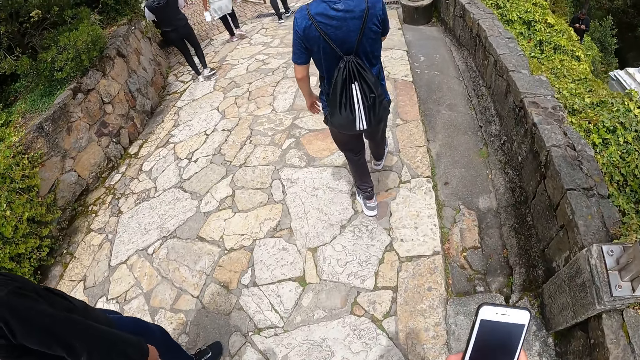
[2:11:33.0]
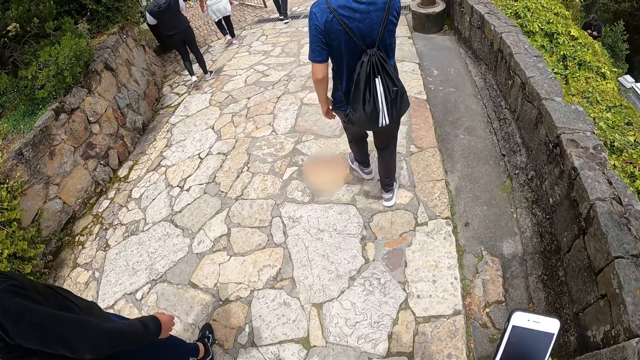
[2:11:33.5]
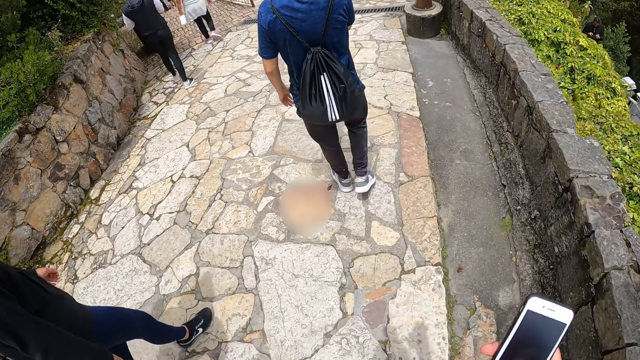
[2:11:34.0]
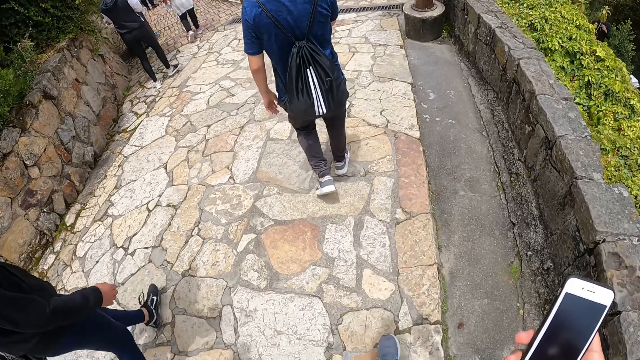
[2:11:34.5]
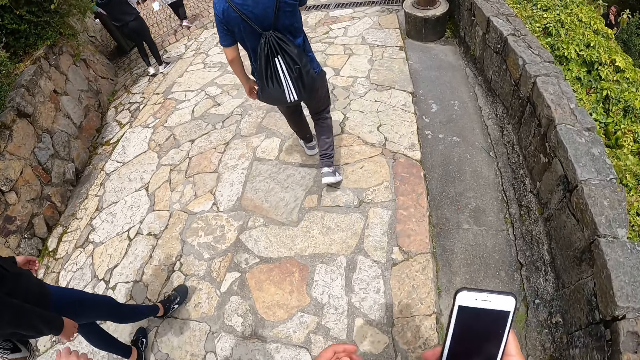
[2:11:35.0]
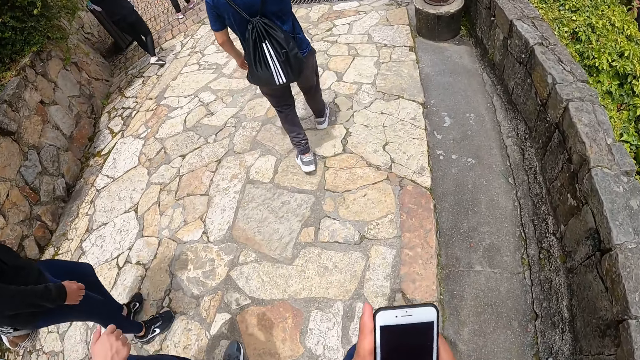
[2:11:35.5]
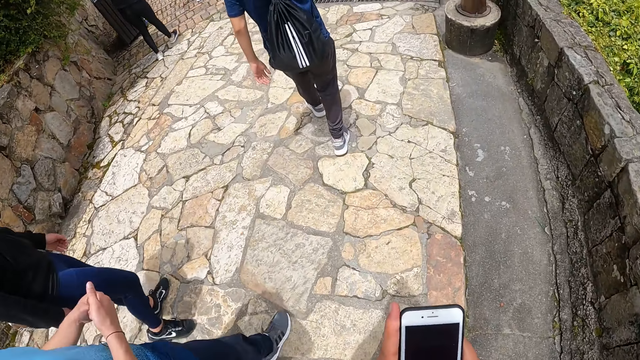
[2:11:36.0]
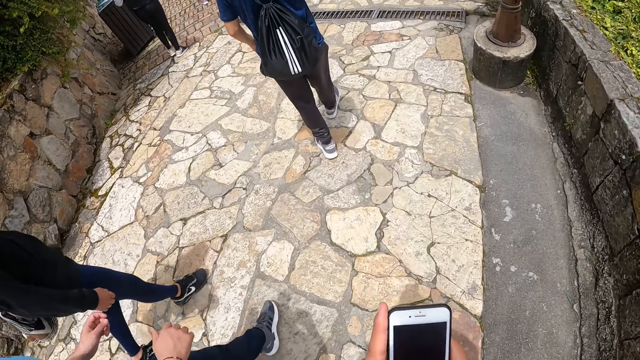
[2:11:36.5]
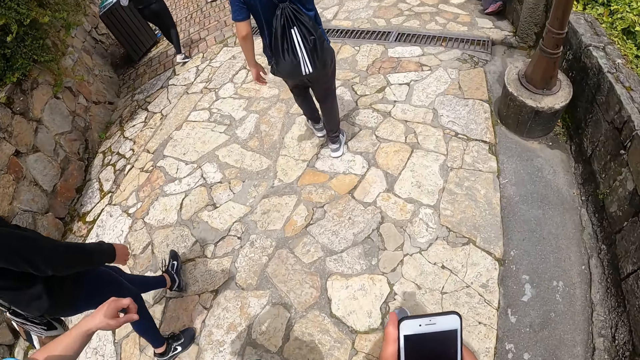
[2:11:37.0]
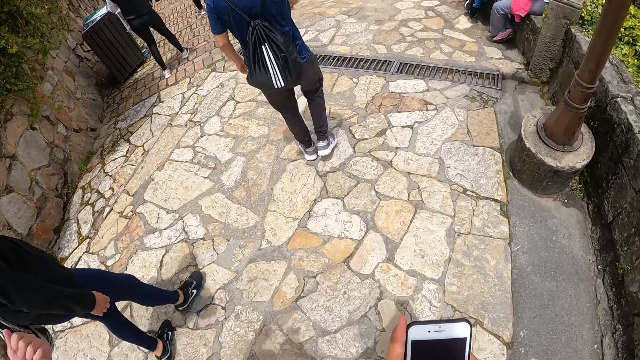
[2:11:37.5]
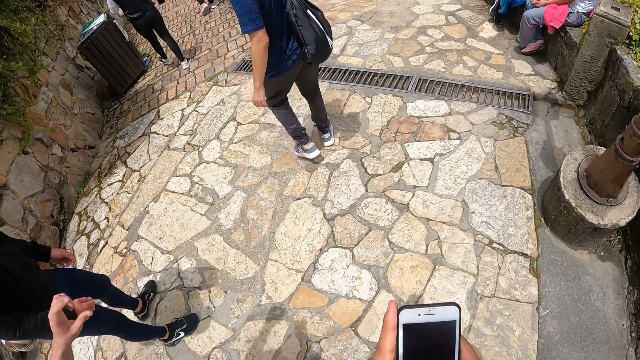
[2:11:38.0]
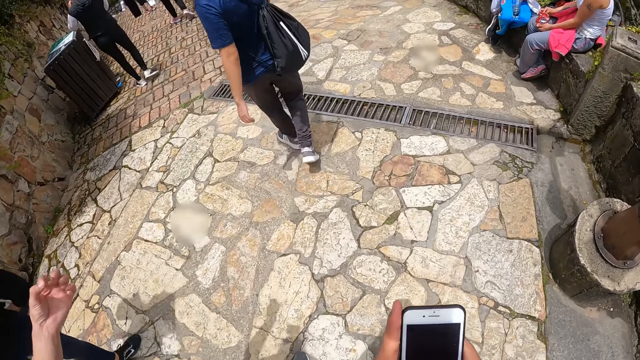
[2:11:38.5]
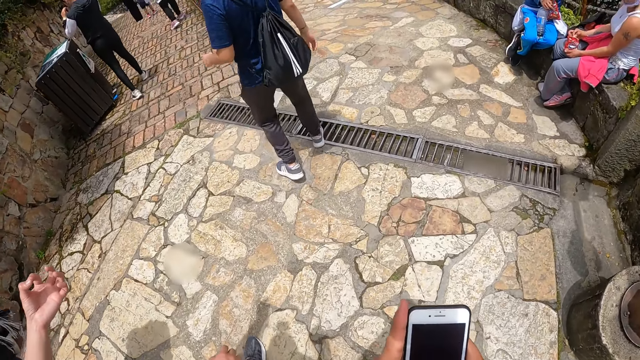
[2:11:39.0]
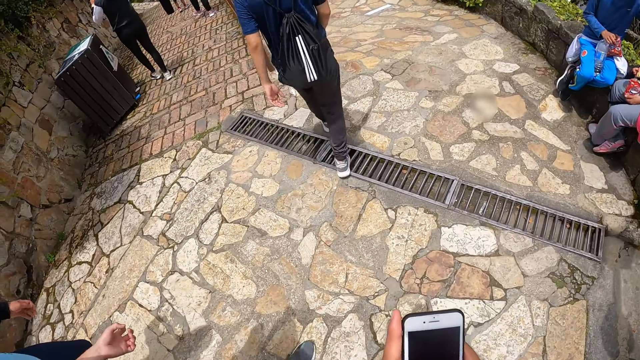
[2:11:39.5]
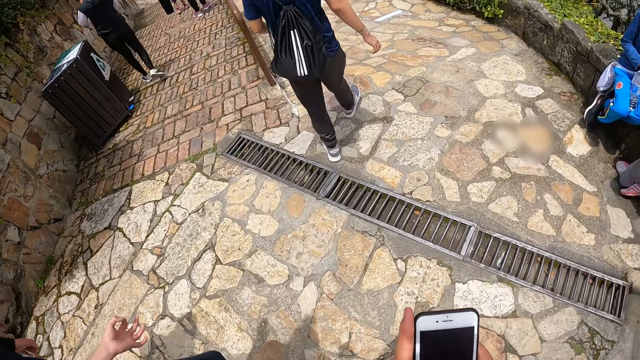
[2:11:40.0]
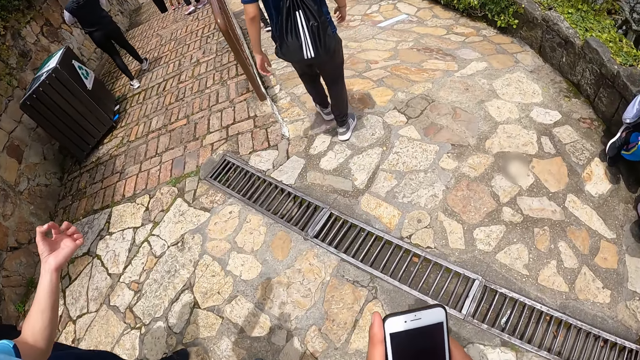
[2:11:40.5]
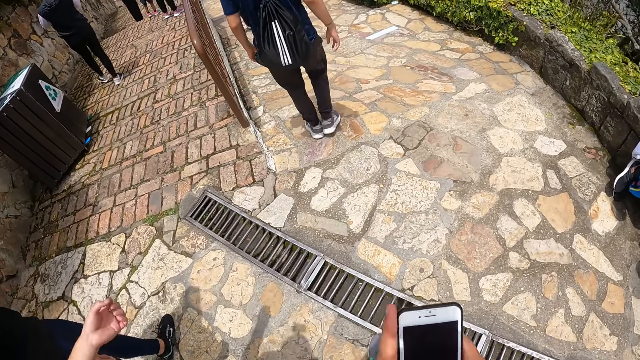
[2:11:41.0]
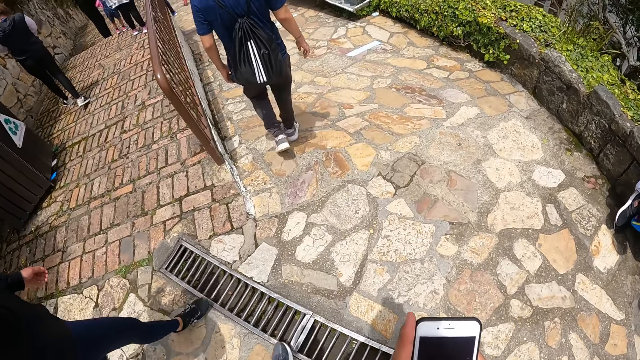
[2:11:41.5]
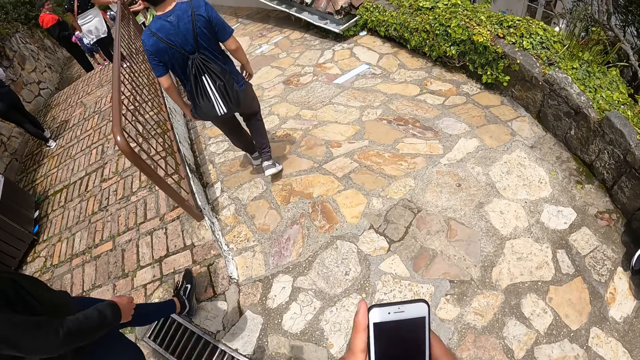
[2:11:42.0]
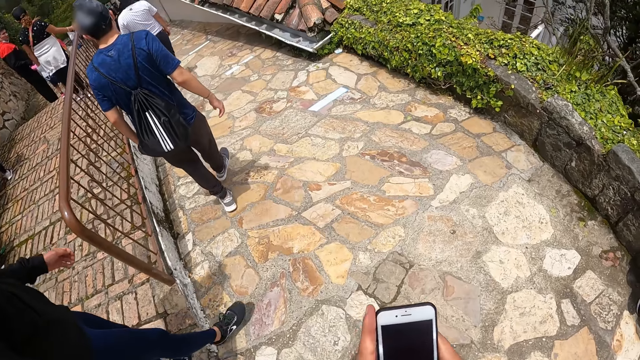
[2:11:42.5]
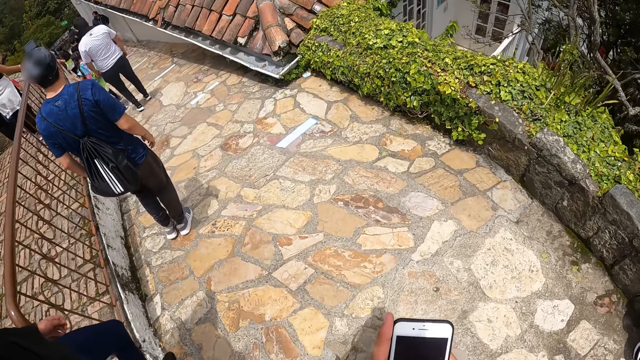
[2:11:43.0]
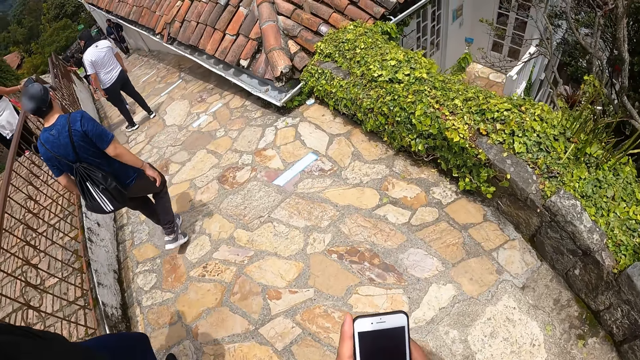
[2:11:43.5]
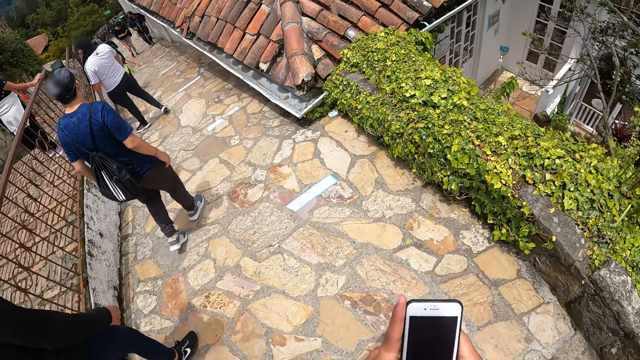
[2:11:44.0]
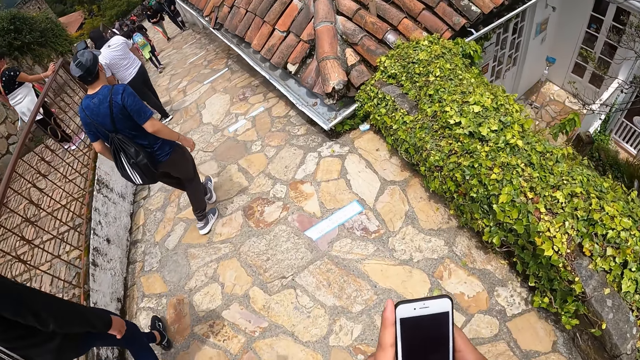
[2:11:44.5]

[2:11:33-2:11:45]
The camera wearer presses the phone with his hands.

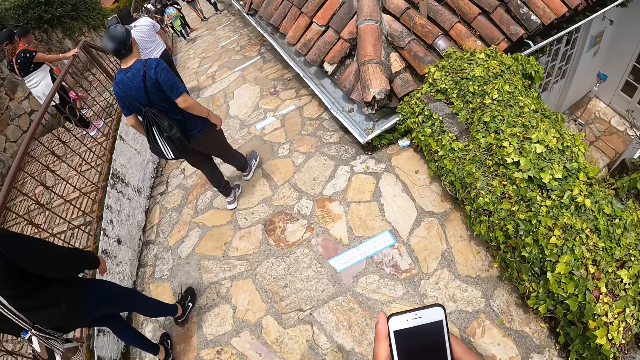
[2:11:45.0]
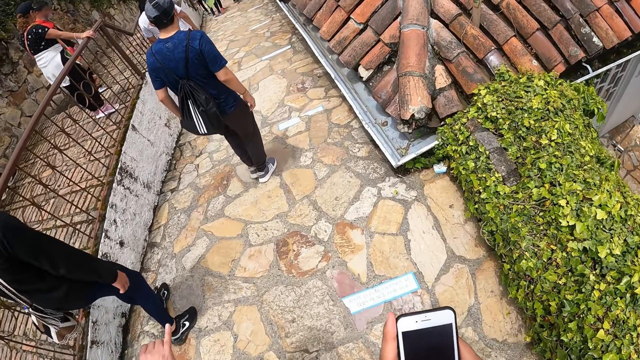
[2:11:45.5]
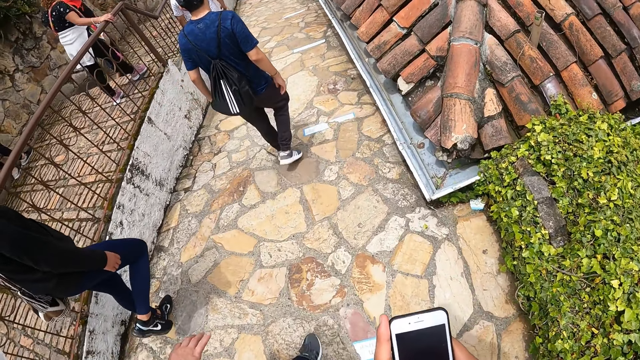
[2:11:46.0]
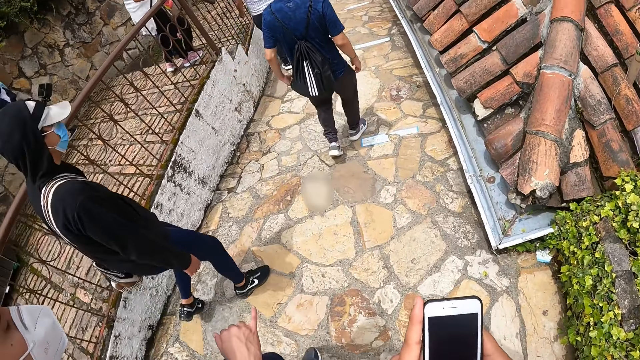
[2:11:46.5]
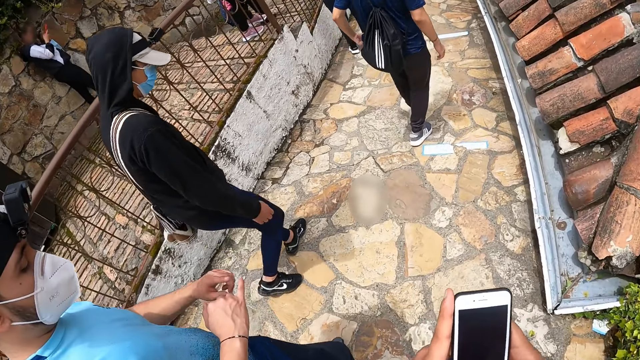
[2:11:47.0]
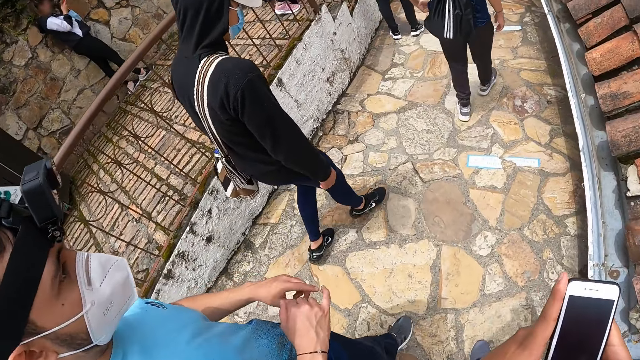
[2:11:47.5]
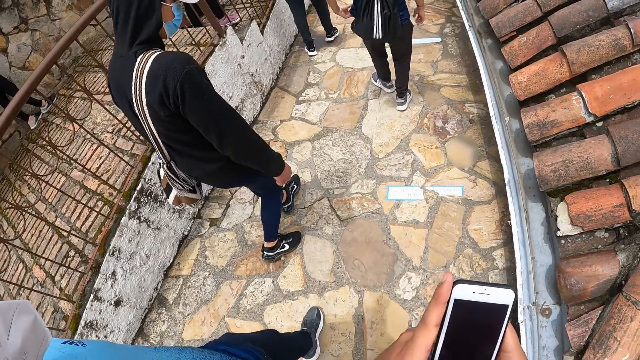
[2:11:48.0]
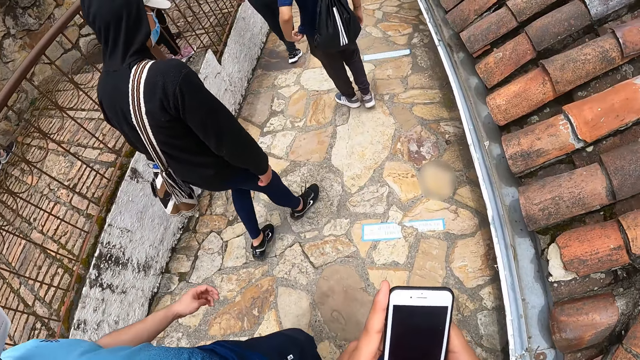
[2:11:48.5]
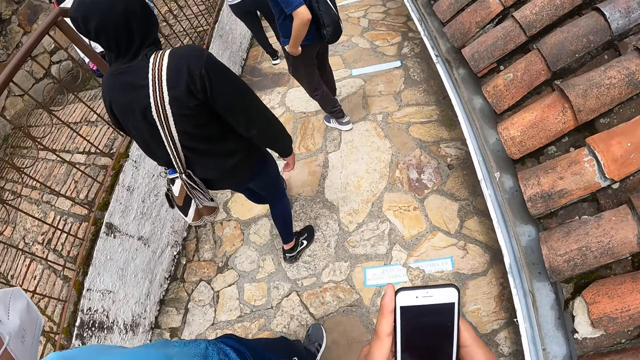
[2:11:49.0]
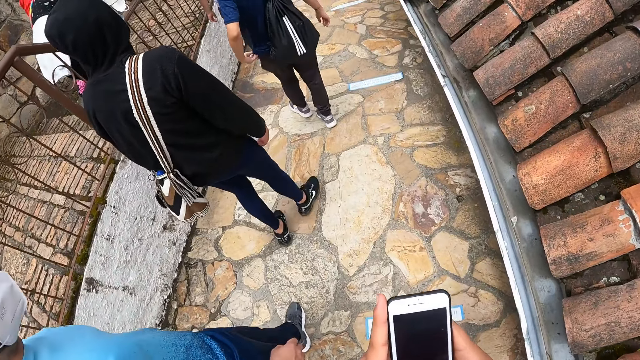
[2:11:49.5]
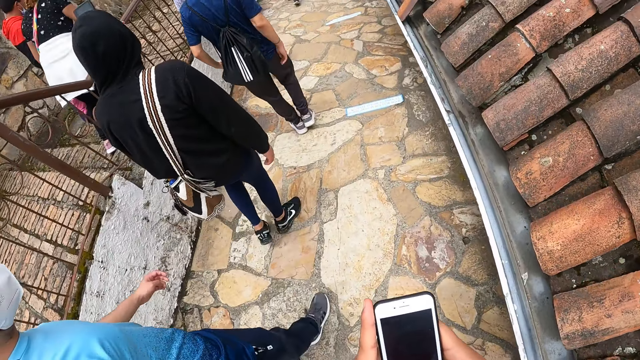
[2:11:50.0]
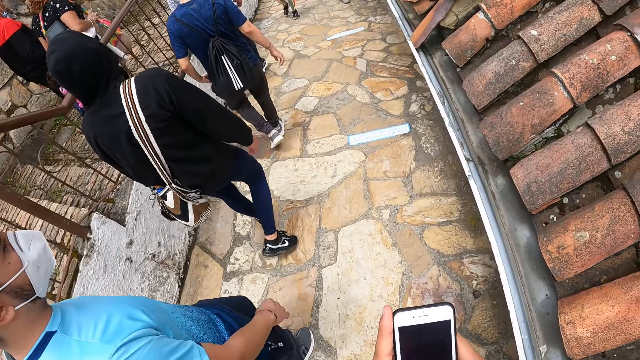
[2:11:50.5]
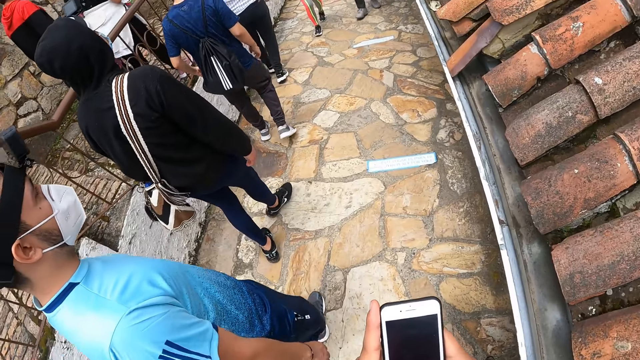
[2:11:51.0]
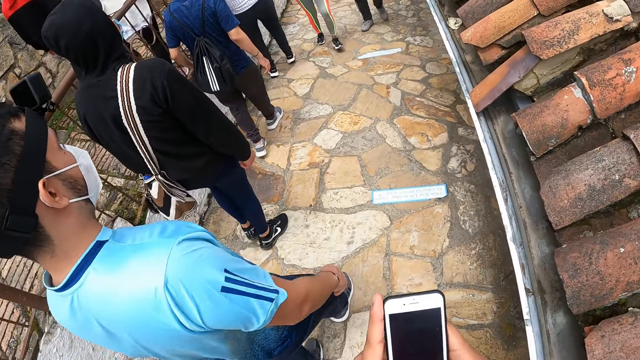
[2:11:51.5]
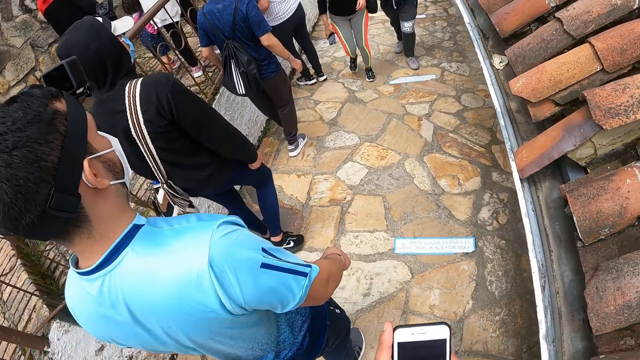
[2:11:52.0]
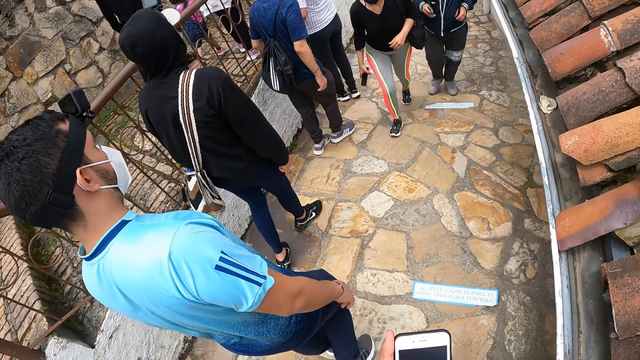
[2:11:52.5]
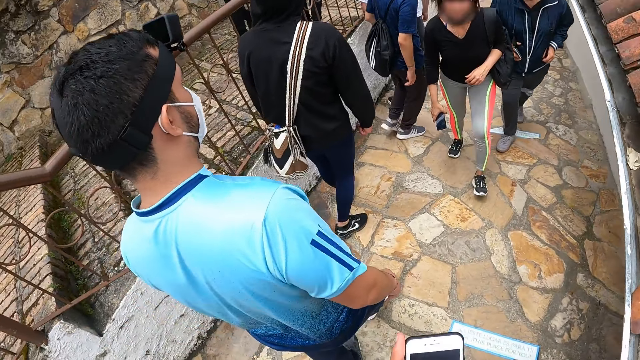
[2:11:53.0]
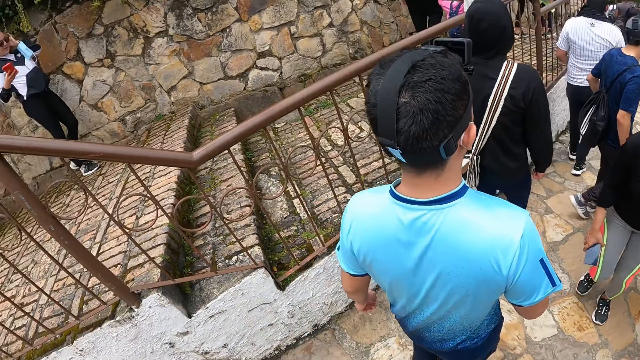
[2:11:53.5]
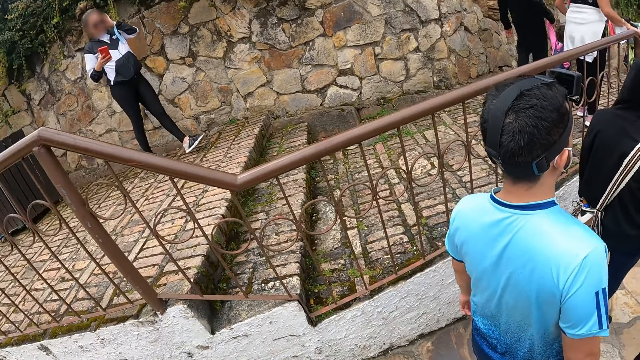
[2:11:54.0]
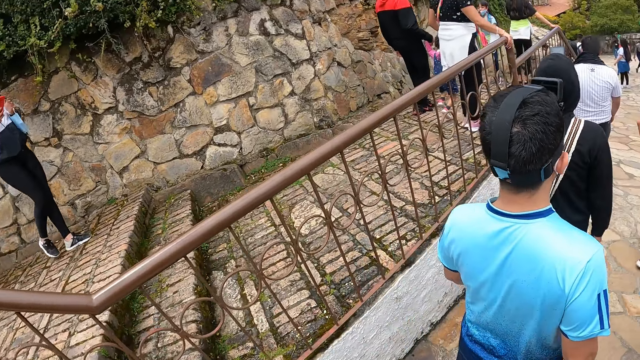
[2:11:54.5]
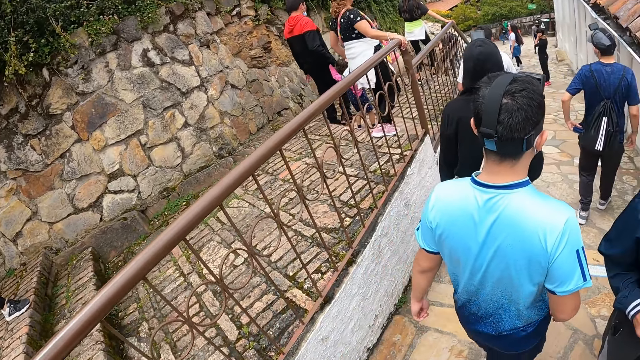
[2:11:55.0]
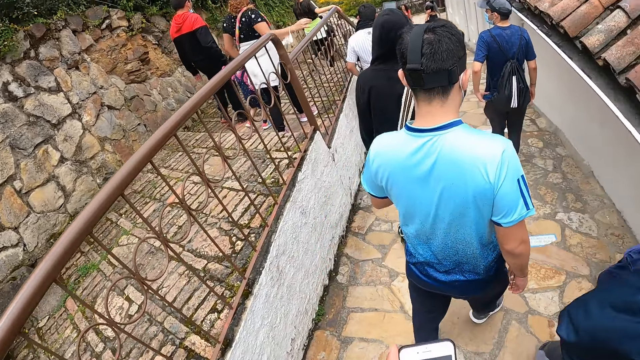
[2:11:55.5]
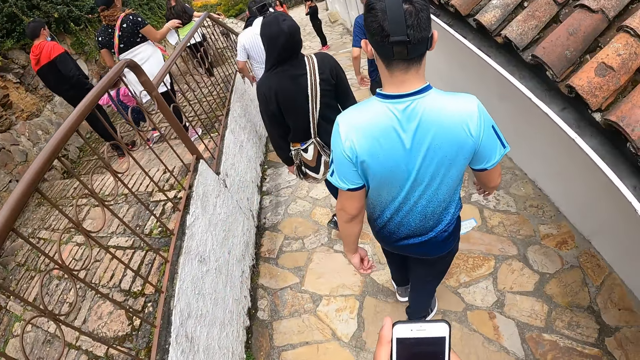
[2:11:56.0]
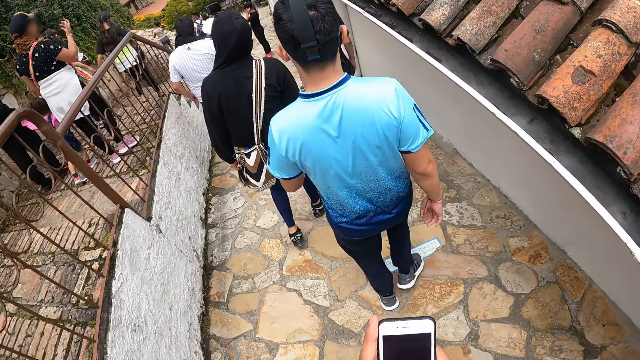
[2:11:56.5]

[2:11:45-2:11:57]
A man joins his left forefinger and his right index finger.
